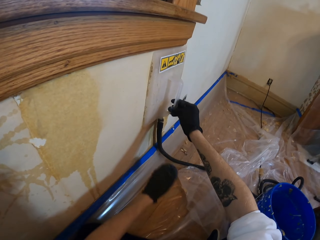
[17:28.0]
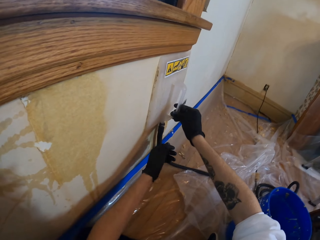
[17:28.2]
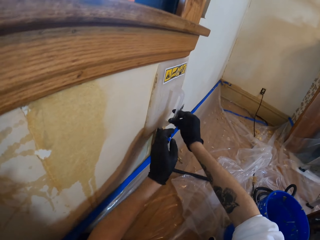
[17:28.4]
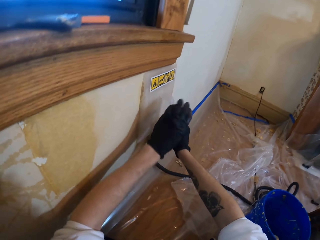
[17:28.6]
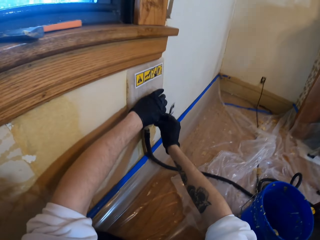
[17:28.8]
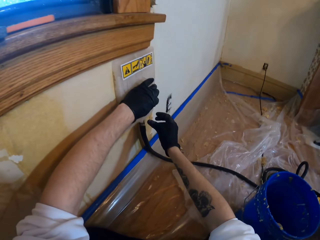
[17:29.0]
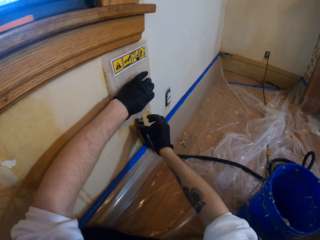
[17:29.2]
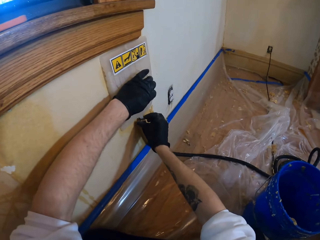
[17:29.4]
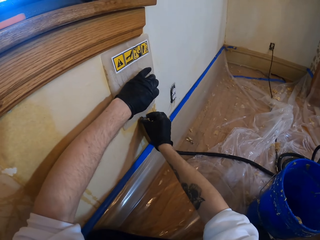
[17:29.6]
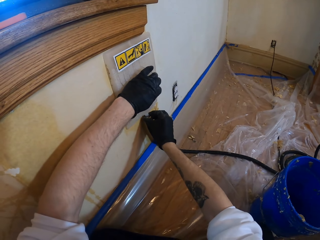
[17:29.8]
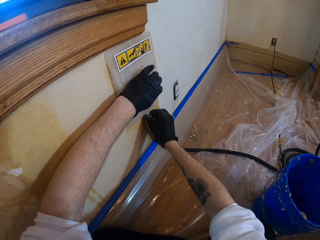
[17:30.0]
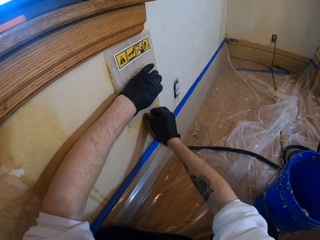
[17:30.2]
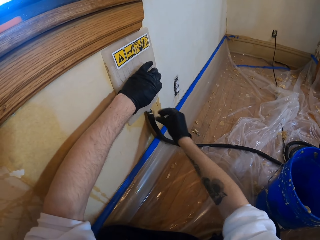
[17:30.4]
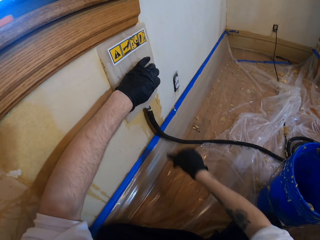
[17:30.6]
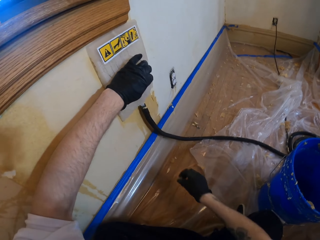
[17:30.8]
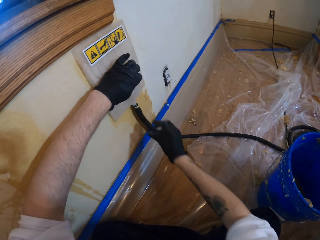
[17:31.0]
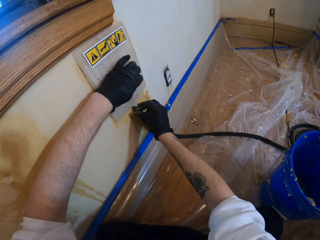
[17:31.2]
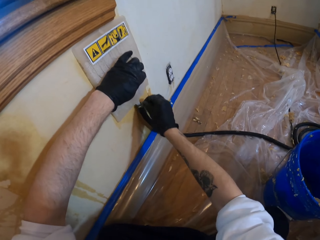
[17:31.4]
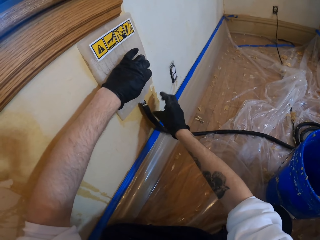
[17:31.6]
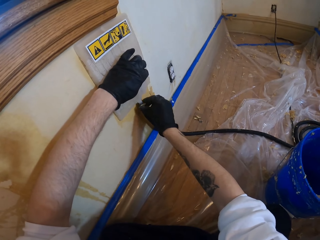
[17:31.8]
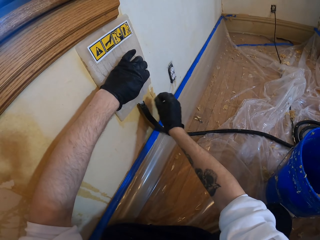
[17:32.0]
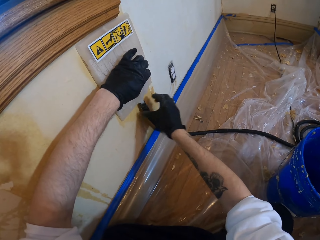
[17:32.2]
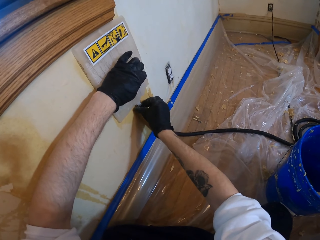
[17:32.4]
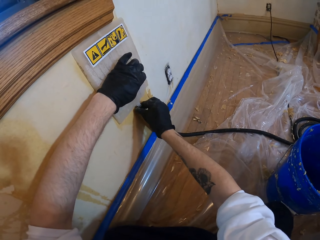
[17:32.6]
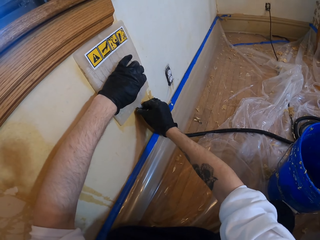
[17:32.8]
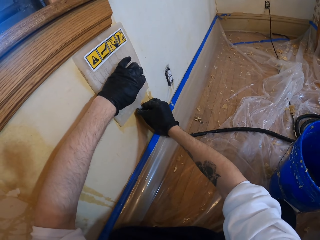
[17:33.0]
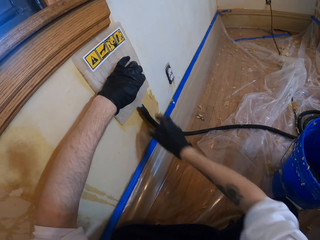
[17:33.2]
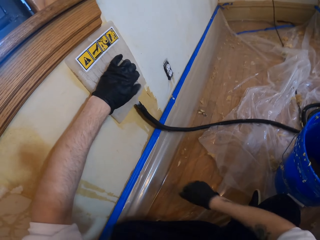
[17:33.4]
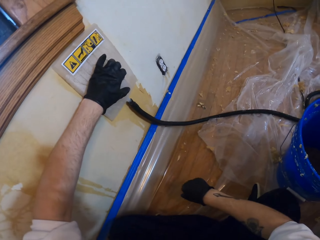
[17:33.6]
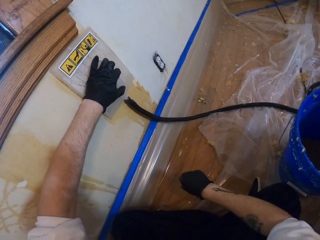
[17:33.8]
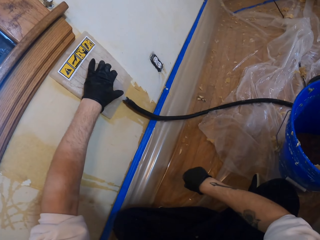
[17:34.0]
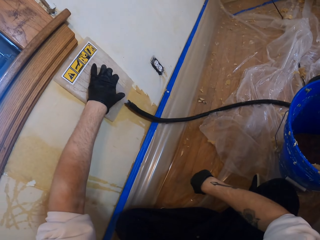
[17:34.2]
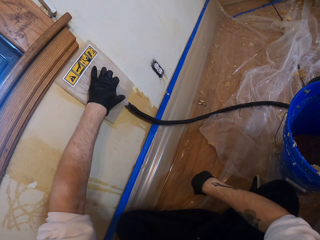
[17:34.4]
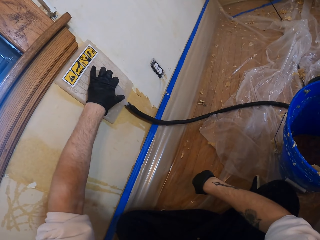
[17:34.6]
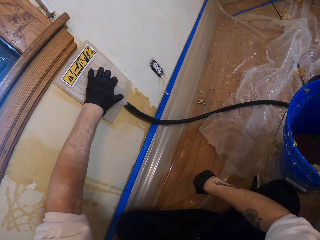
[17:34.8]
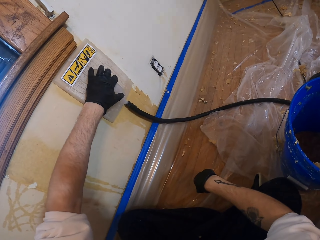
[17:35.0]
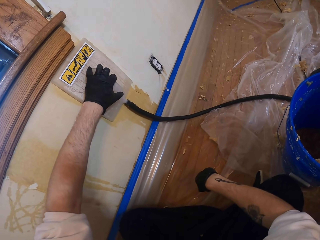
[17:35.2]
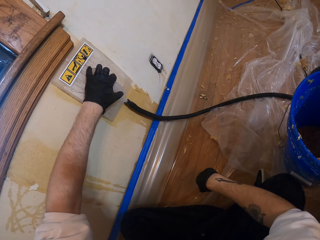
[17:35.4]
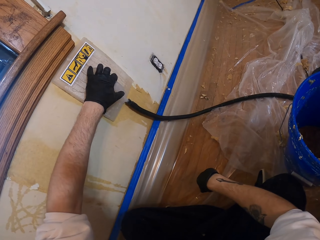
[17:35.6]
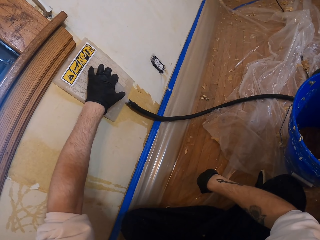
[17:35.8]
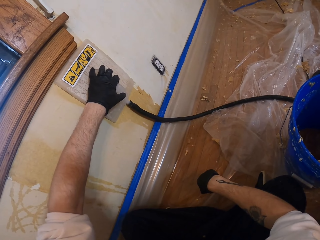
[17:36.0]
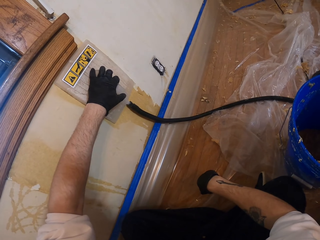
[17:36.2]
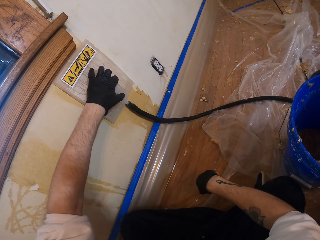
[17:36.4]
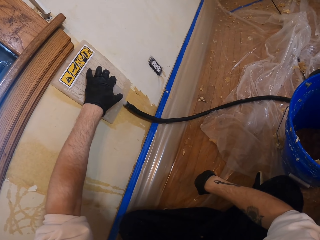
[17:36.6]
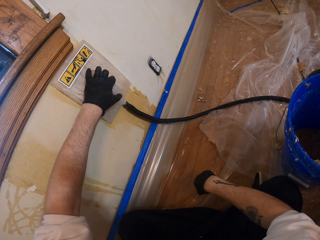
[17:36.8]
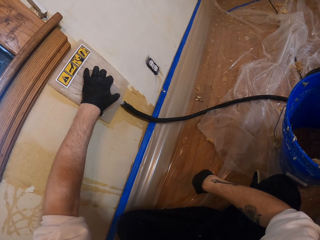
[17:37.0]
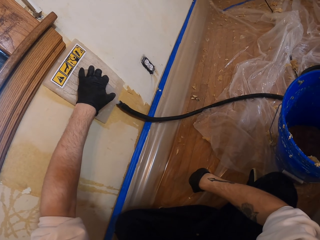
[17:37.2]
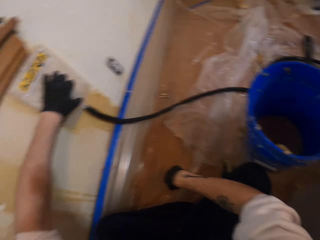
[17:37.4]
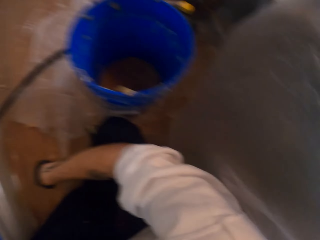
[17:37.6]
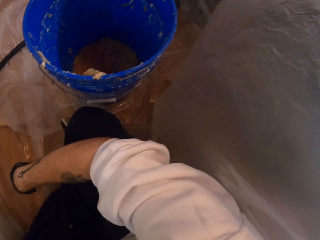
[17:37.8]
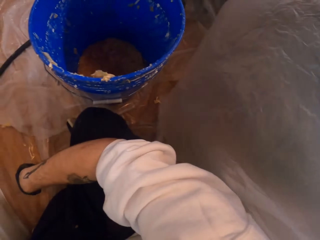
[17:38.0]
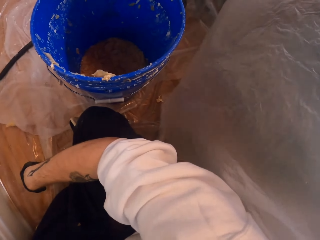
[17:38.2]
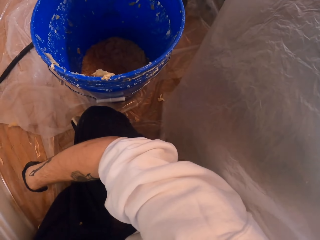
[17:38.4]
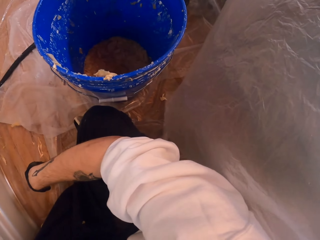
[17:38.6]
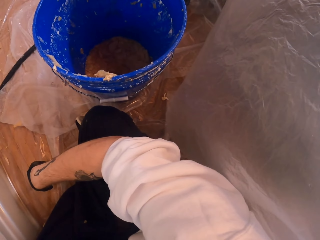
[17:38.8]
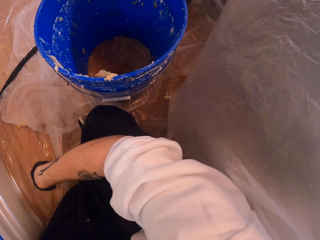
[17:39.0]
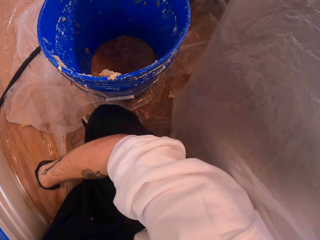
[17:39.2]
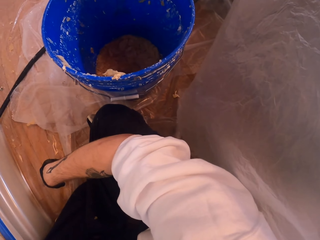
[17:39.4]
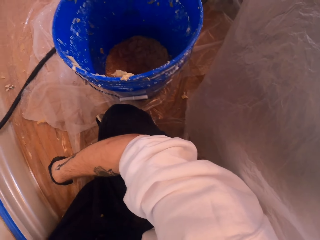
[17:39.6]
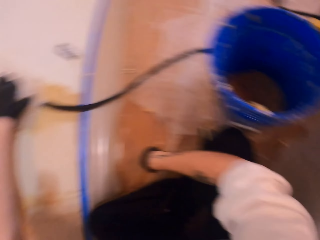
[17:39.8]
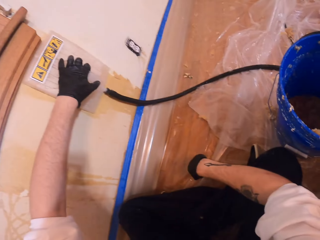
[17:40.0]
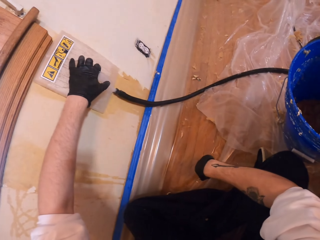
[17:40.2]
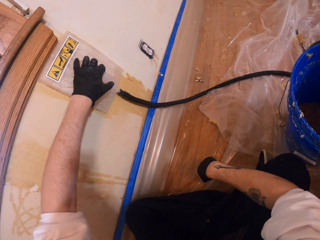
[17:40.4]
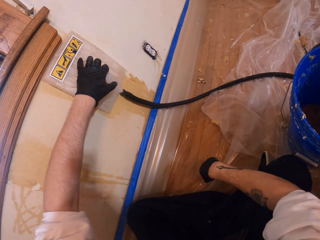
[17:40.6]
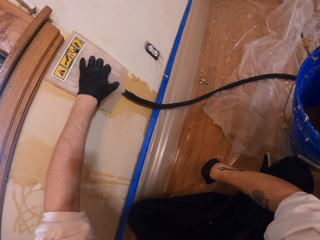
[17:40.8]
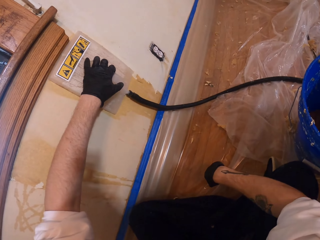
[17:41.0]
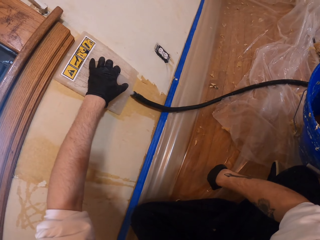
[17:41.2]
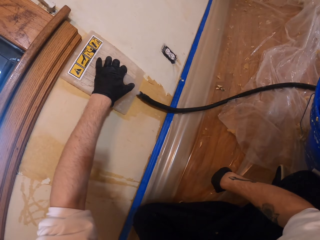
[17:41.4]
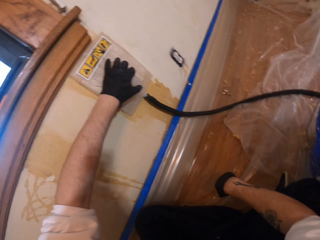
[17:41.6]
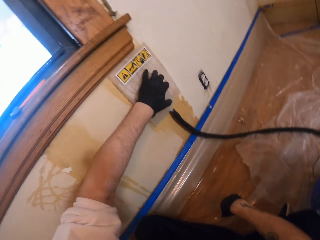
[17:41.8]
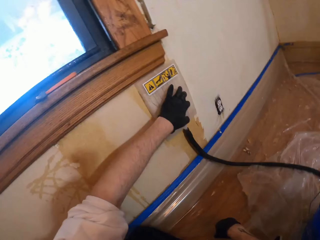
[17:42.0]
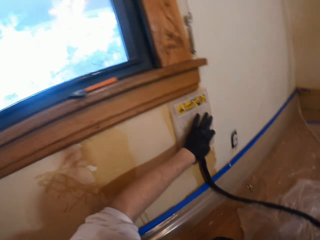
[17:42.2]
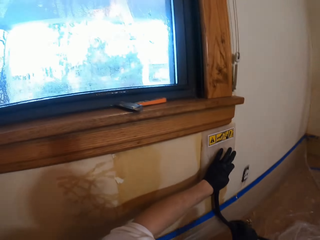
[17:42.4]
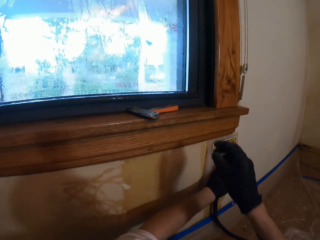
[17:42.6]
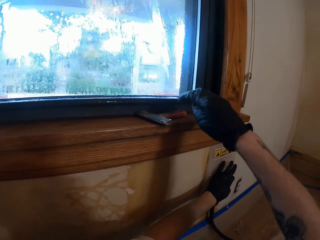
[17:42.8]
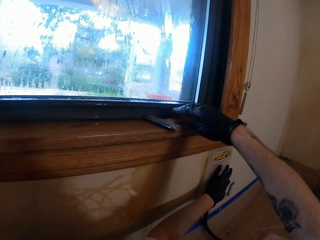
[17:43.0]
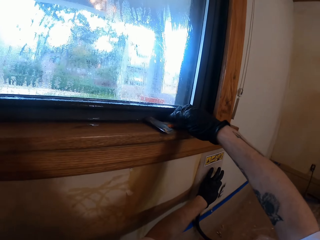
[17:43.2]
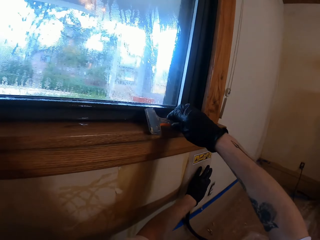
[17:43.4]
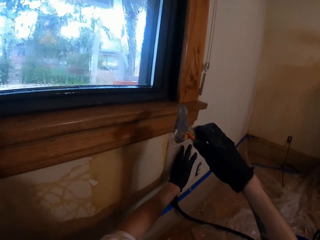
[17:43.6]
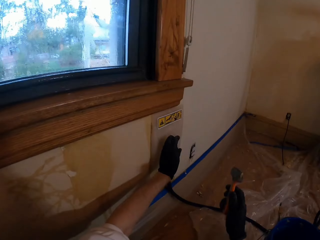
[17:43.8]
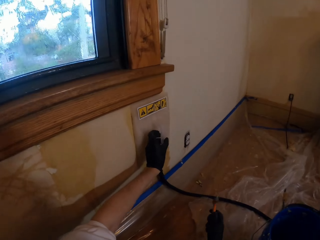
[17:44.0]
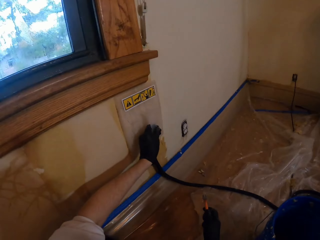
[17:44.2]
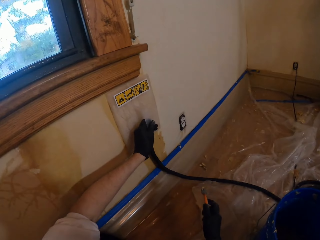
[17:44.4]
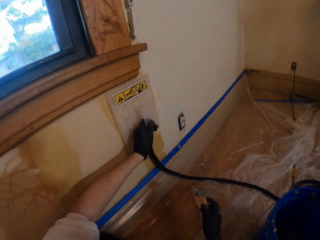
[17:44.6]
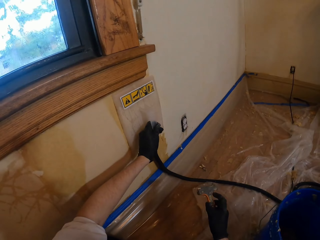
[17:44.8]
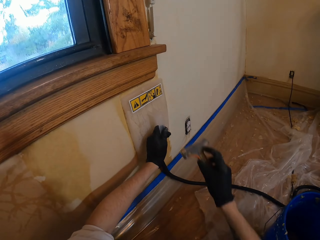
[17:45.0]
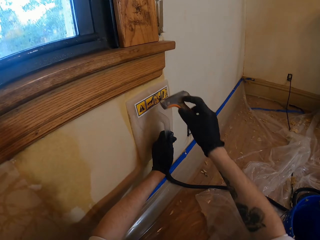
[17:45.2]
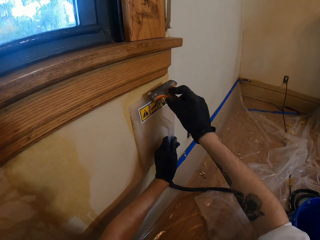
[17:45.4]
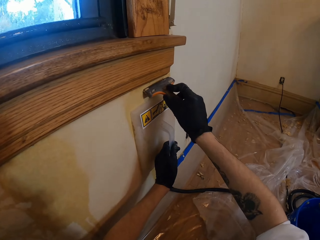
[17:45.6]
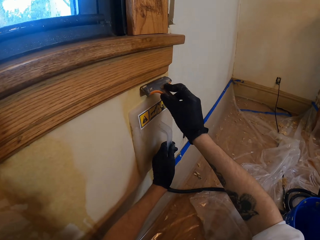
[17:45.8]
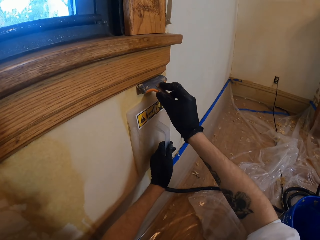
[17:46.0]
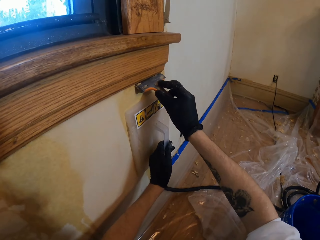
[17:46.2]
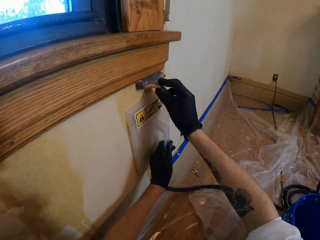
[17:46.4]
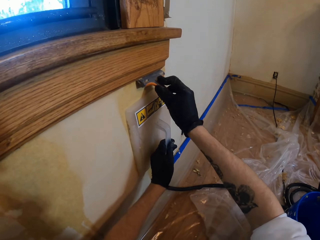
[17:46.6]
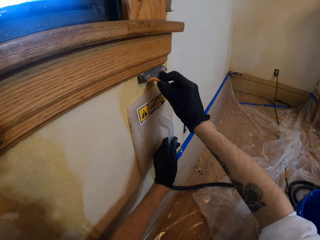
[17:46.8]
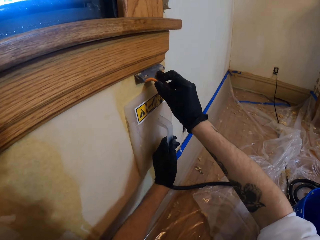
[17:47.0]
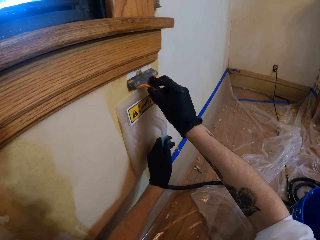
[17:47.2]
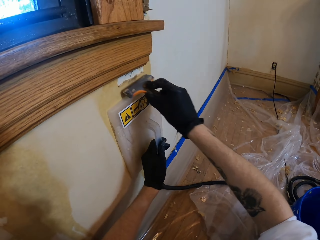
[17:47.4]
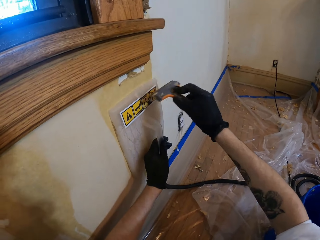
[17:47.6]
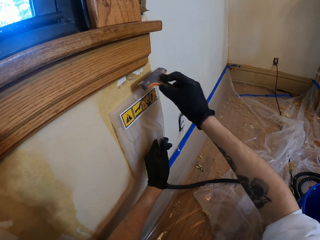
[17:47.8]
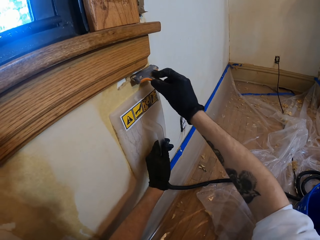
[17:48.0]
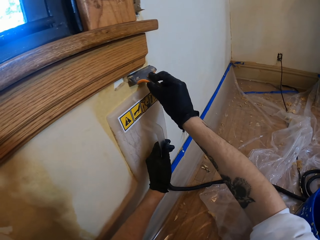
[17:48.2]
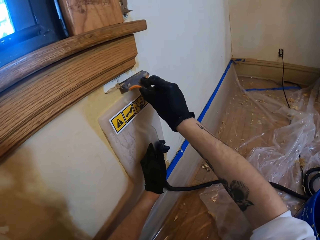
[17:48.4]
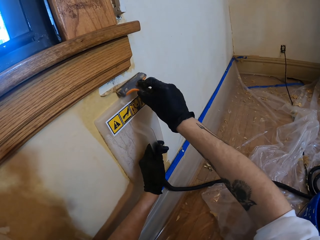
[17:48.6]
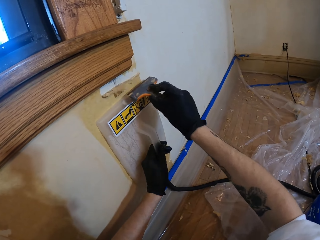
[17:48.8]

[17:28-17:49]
The camera wearer holds the pipe cleaner with both hands. He exchanges the wallpaper steamer from the right hand to the left hand. He adjusts the wallpaper steamer cable with the right hand. He puts his right hand down. He releases the cable. He holds the wallpaper steamer against the wall with the left hand. He looks in the bucket. He looks at the wallpaper steamer. He looks around. He picks up the brush or wallpaper scraper with his right hand. He removes dirt from the wall with the brush.
